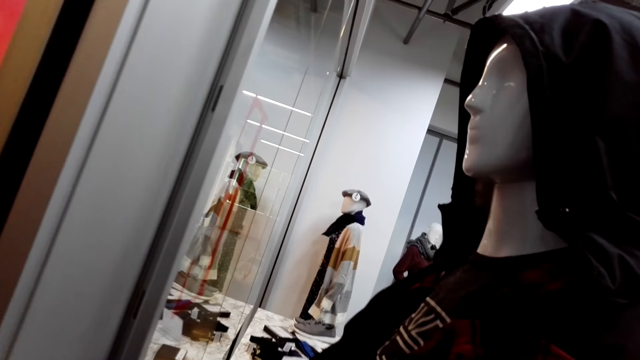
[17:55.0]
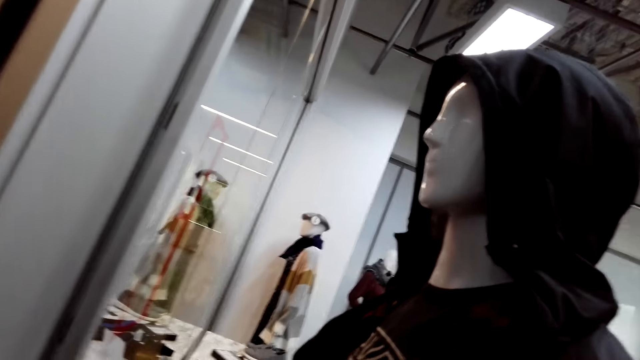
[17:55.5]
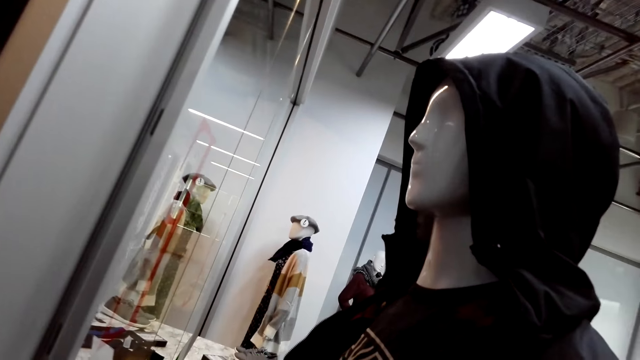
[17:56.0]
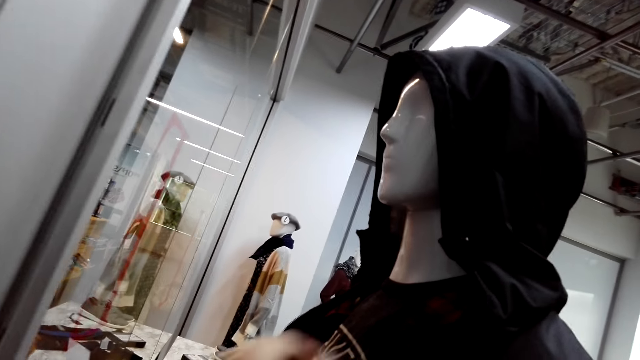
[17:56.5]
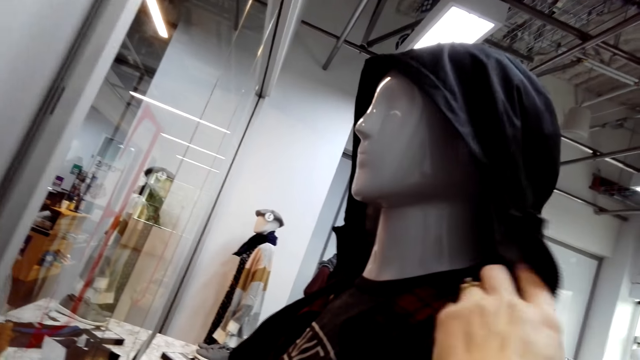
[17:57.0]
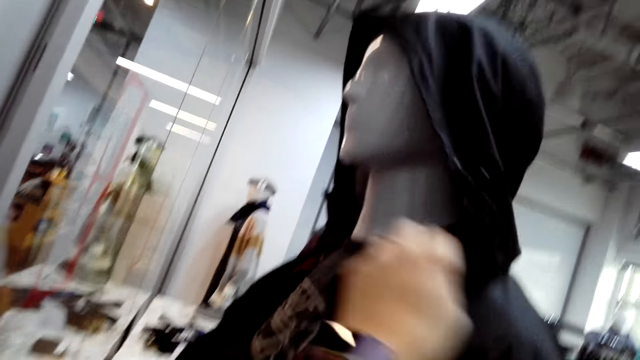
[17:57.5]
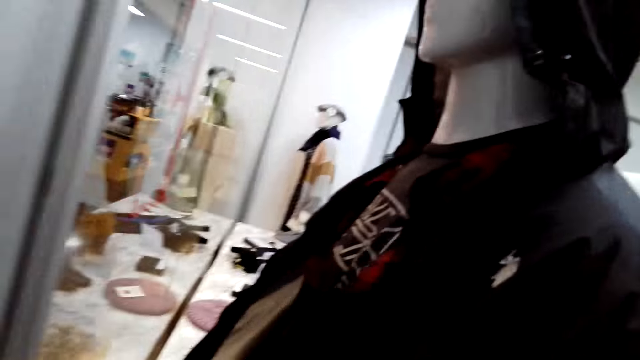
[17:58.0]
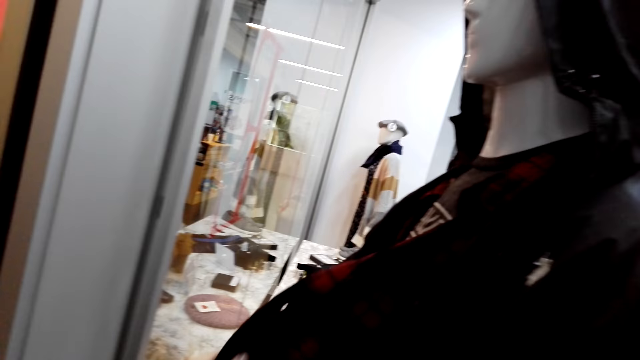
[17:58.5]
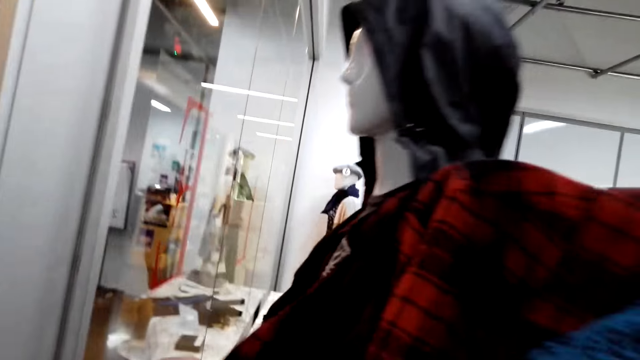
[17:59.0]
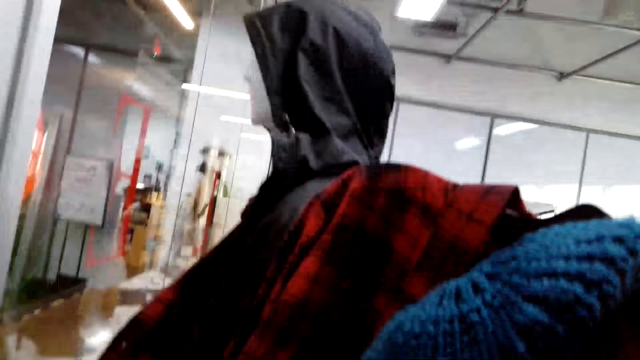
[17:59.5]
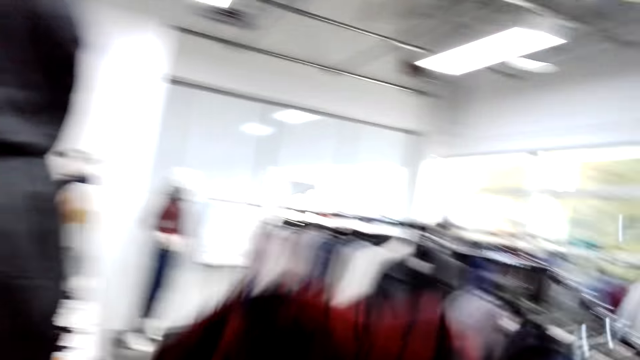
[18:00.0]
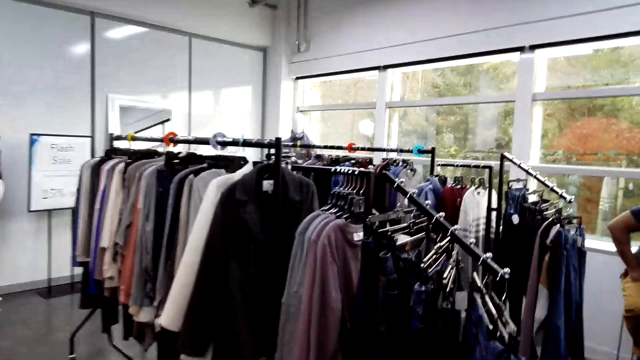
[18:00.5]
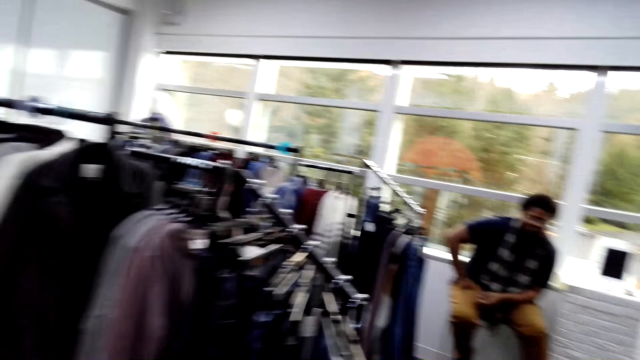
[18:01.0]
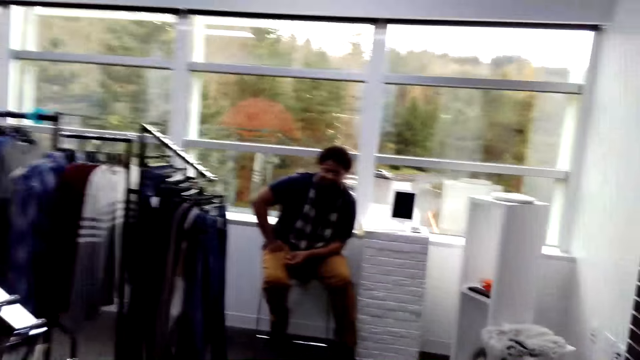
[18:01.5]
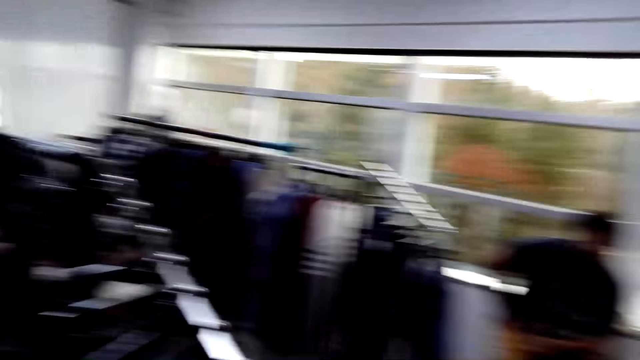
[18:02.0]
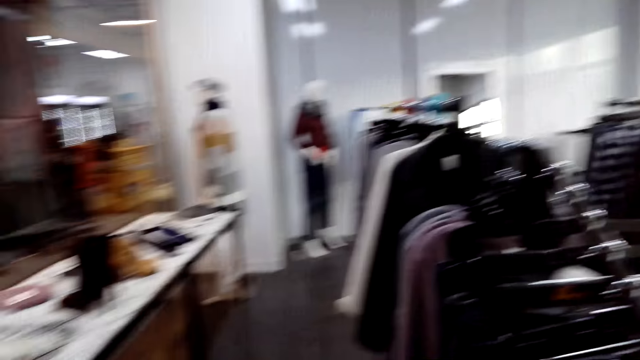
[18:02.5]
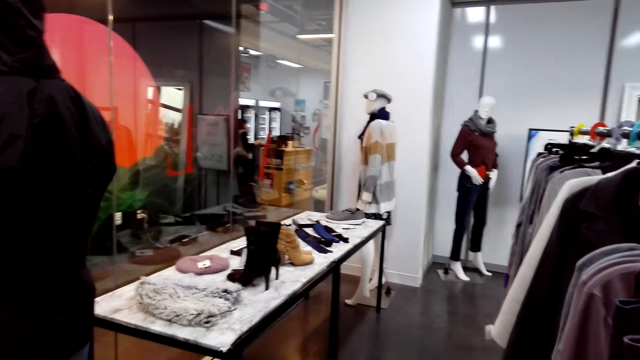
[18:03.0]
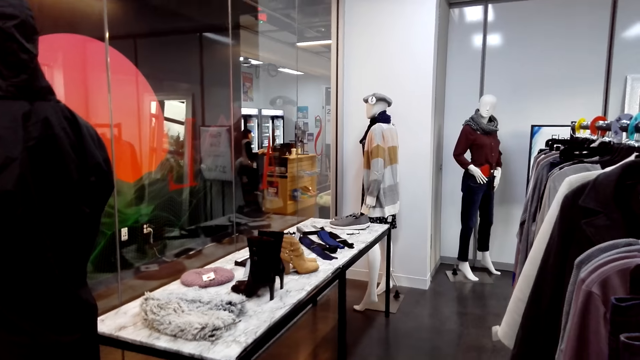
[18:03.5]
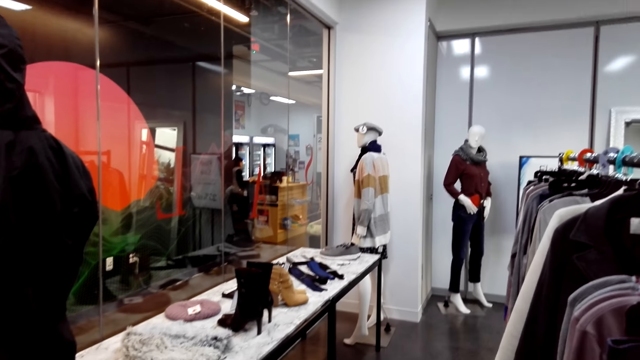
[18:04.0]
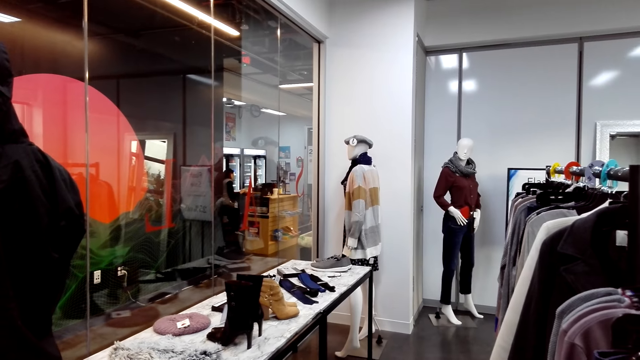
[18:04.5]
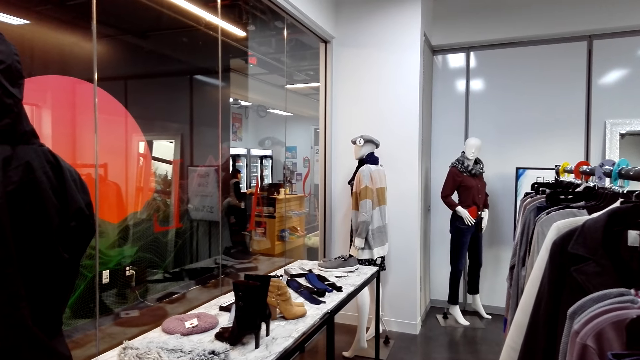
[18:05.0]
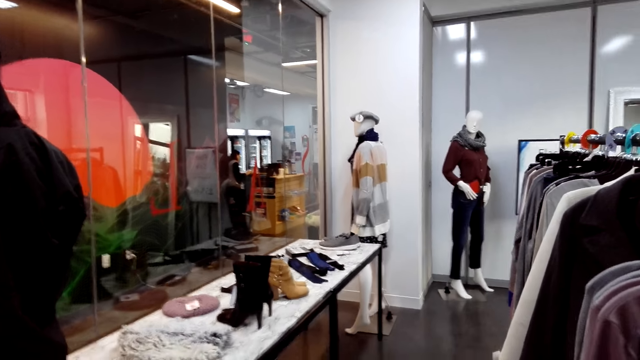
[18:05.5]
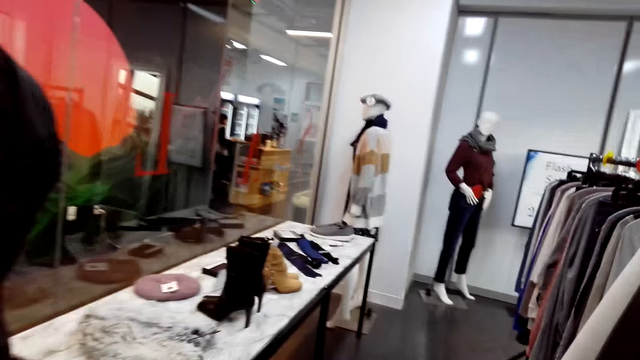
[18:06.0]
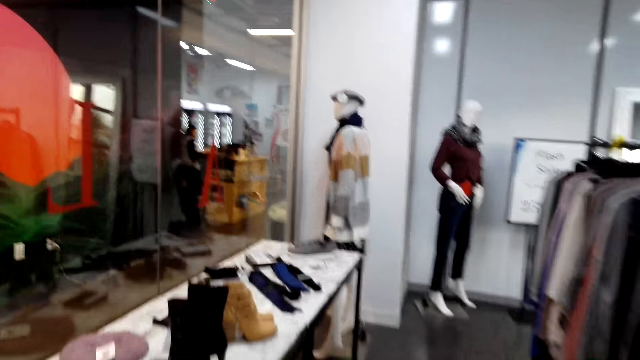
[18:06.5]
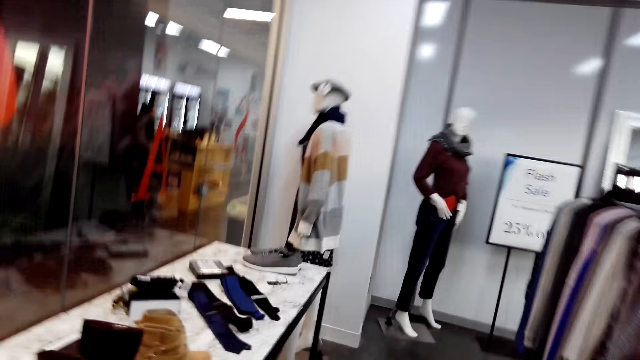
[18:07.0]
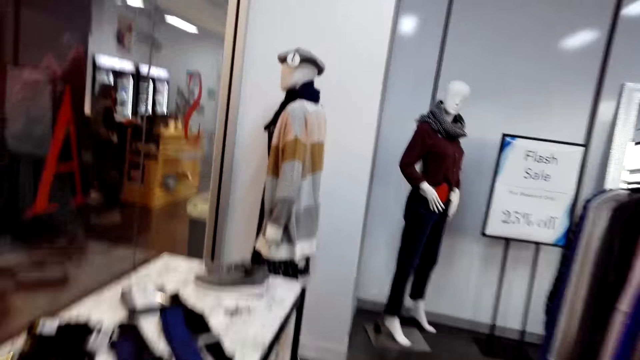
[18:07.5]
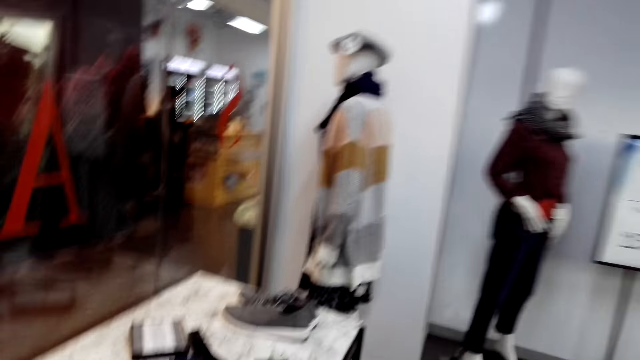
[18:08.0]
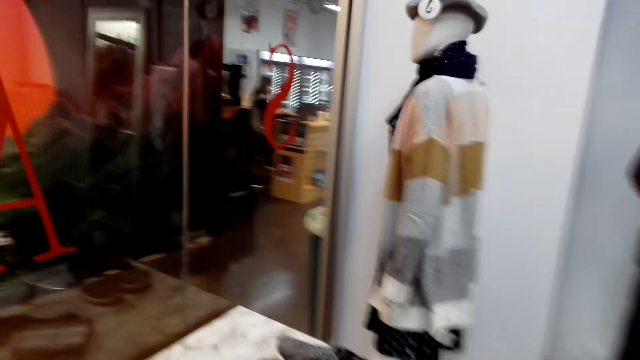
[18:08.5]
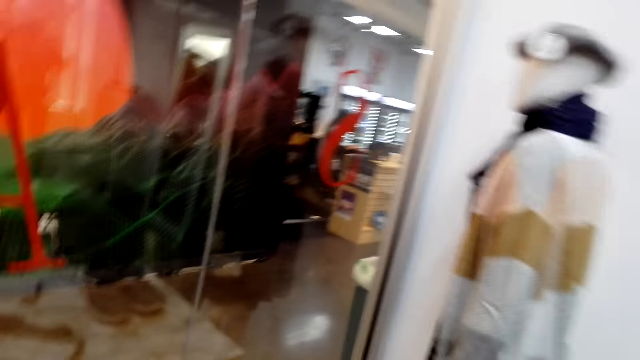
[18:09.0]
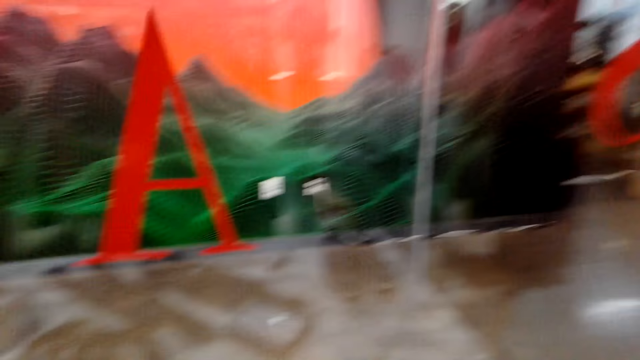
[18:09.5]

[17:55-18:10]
The camera wearer touches a jacket. They touch the jacket again. They touch a shirt and lift the shirt. They walk around the boutique. They walk around the store.

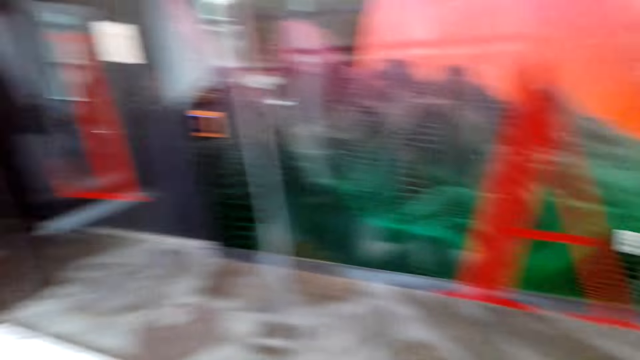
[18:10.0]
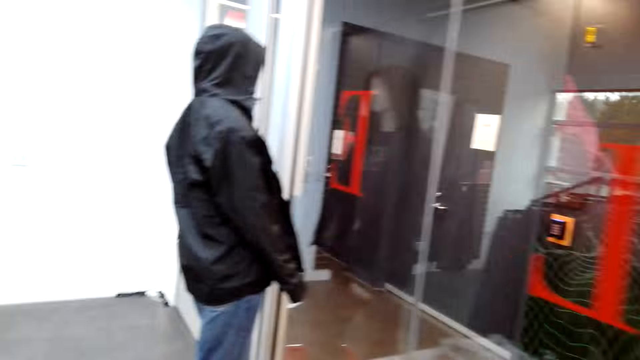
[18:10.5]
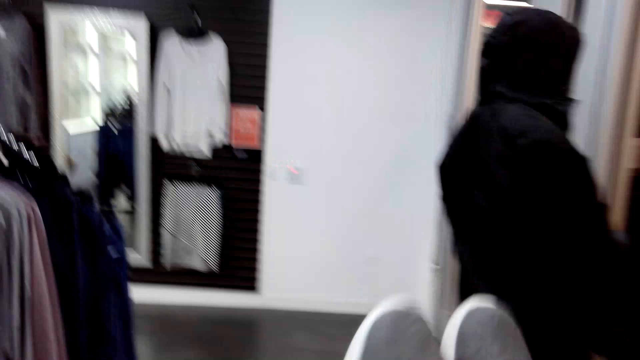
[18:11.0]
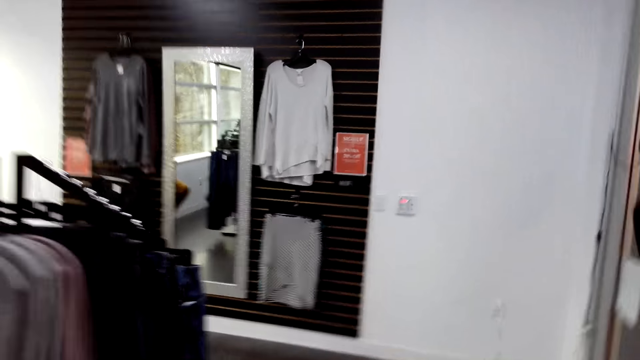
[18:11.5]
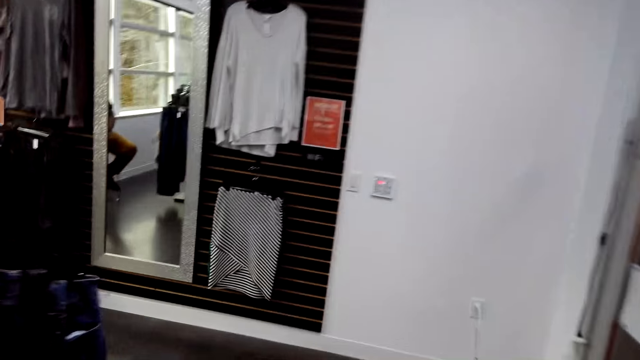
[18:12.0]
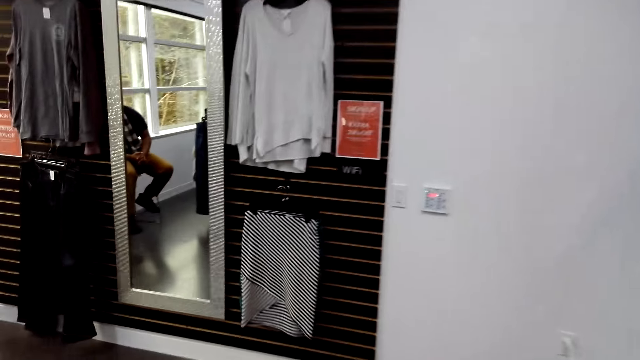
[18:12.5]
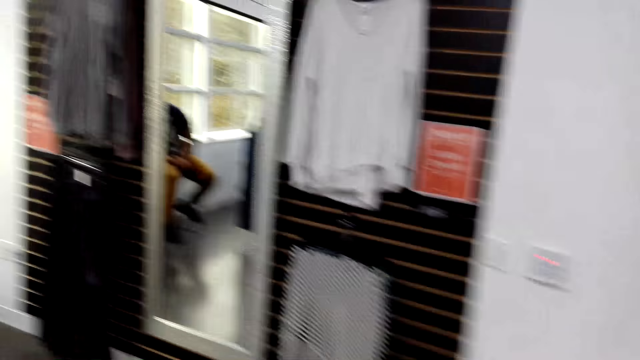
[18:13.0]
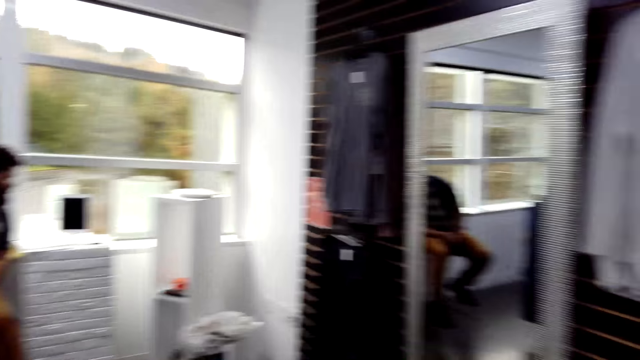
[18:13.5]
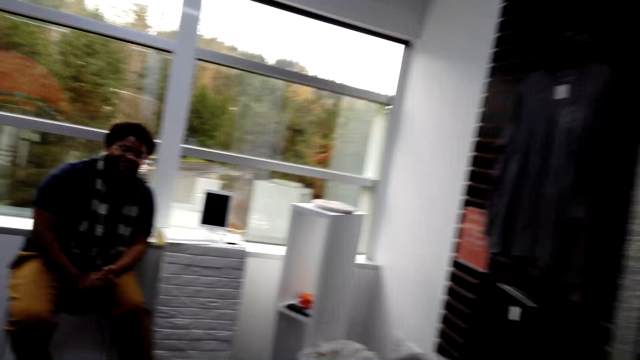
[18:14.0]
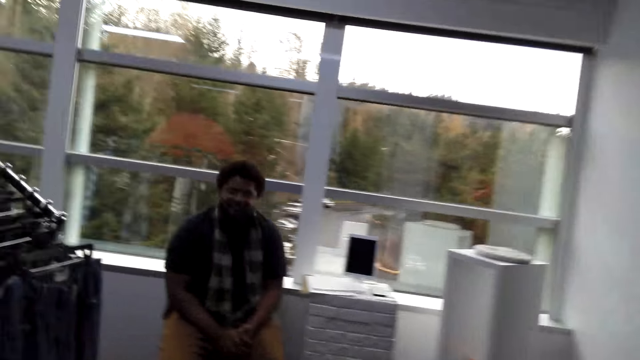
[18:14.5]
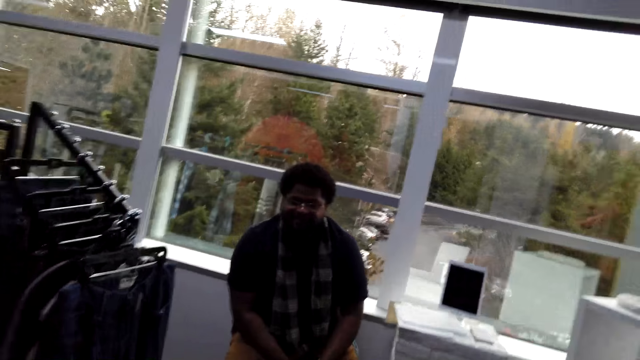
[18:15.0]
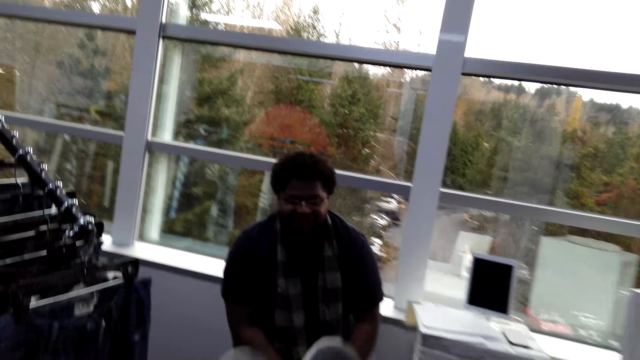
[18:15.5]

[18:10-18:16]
The camera wearer picks up a pair of shoes. They walk around the store.
